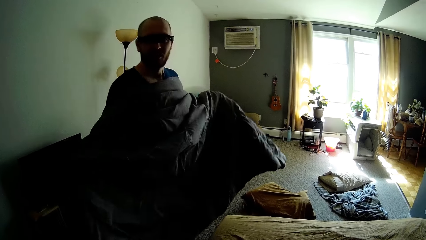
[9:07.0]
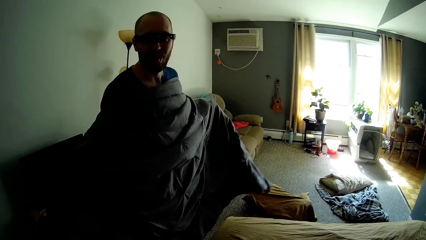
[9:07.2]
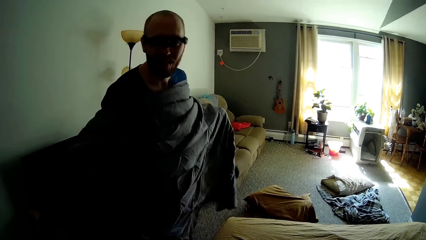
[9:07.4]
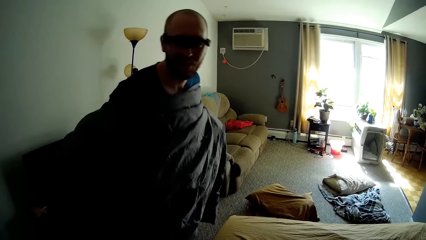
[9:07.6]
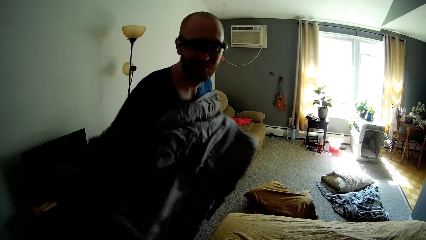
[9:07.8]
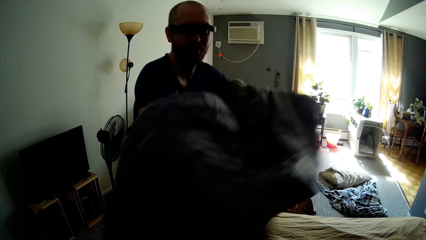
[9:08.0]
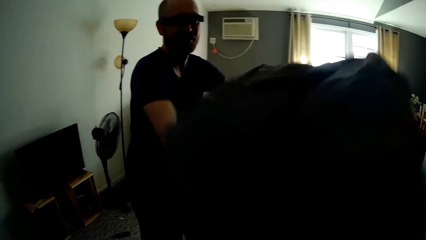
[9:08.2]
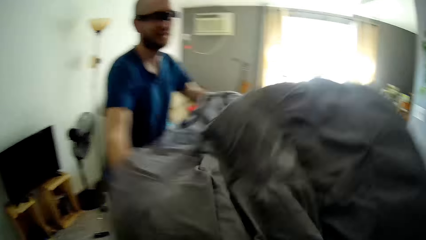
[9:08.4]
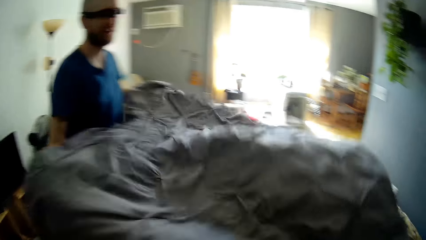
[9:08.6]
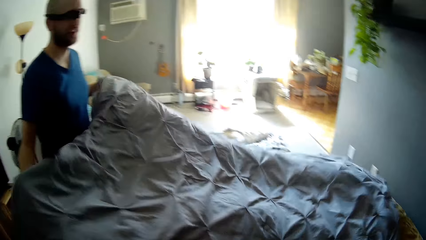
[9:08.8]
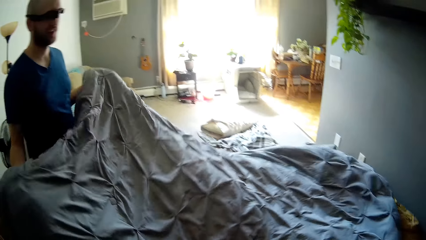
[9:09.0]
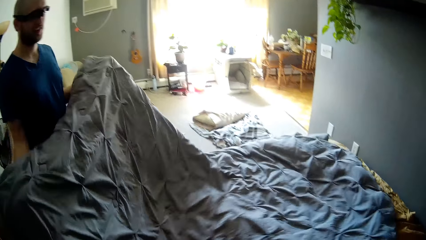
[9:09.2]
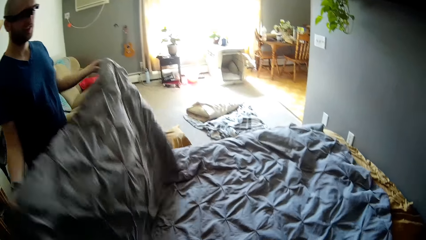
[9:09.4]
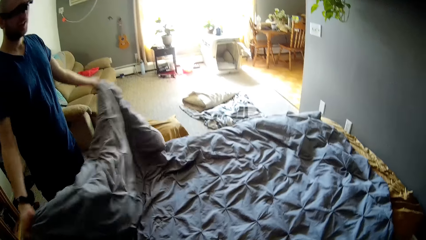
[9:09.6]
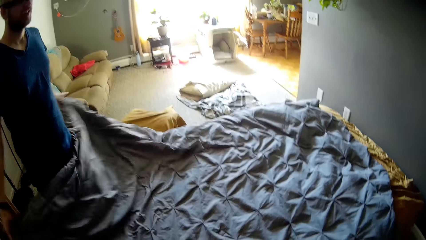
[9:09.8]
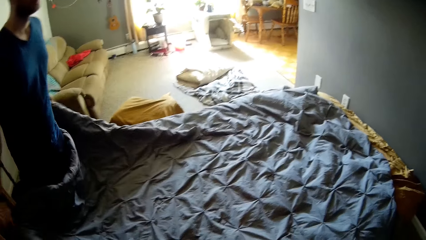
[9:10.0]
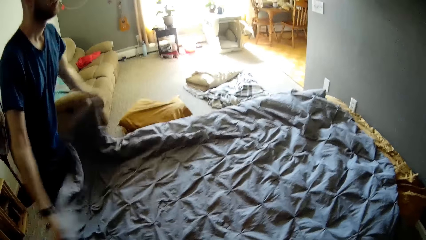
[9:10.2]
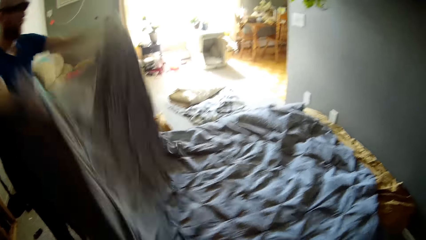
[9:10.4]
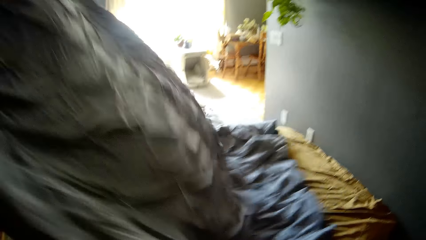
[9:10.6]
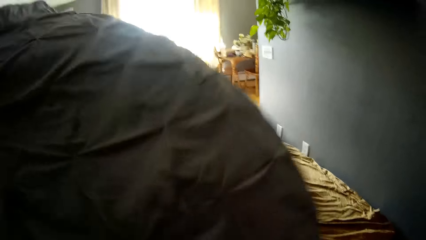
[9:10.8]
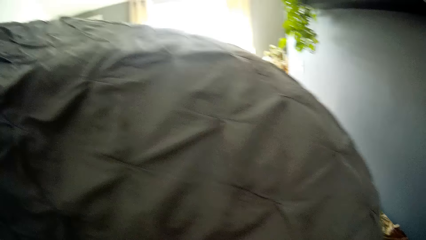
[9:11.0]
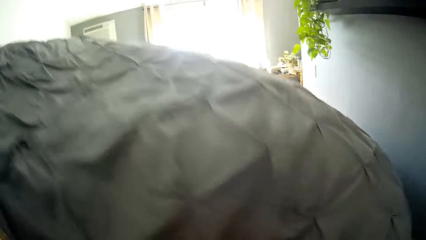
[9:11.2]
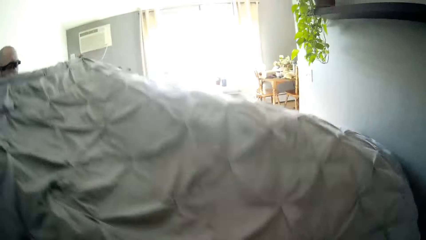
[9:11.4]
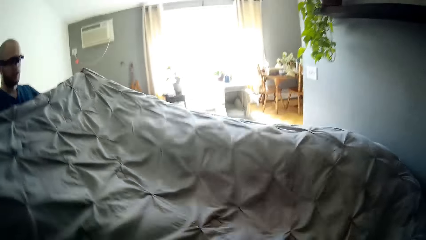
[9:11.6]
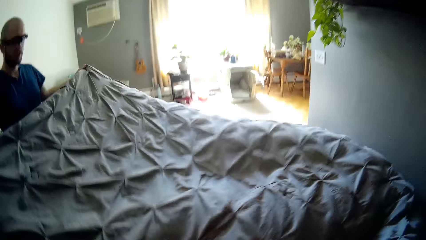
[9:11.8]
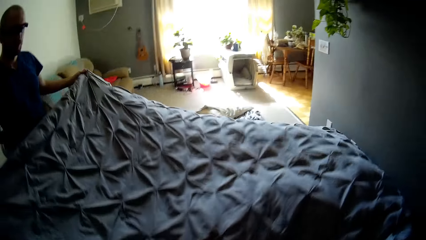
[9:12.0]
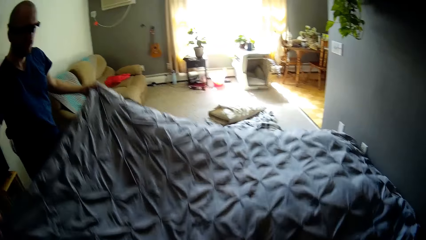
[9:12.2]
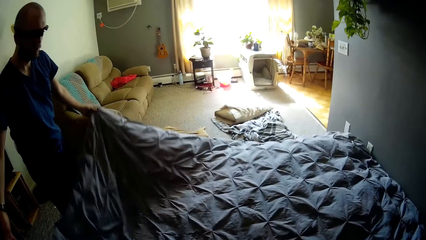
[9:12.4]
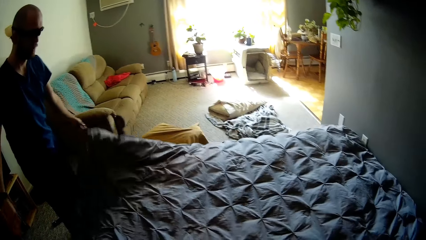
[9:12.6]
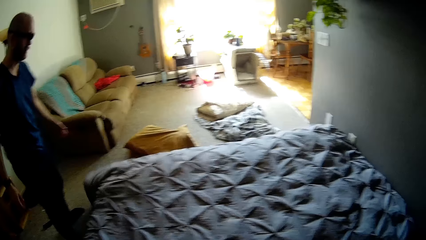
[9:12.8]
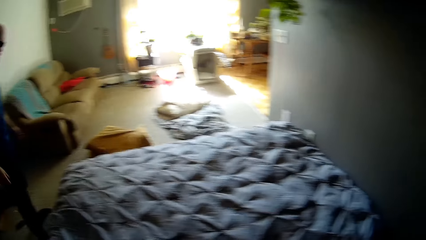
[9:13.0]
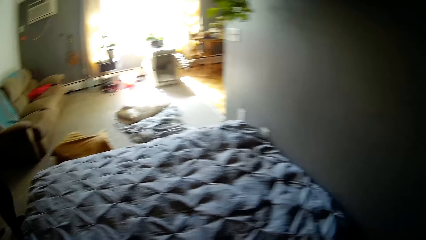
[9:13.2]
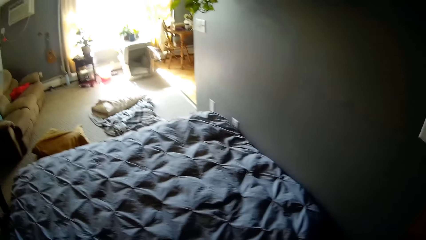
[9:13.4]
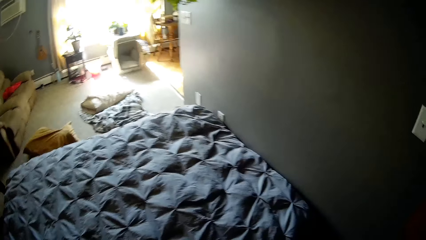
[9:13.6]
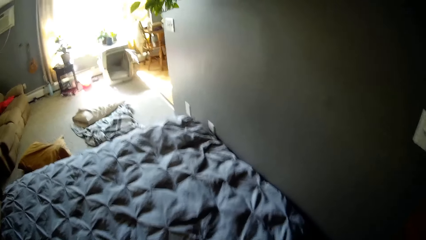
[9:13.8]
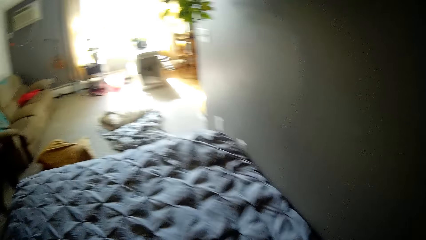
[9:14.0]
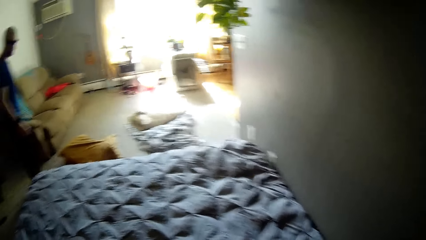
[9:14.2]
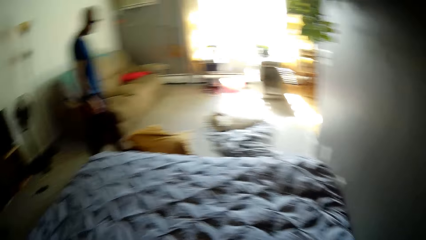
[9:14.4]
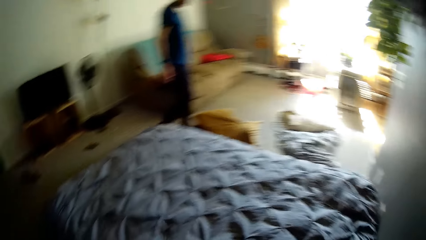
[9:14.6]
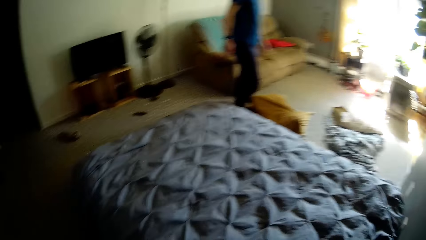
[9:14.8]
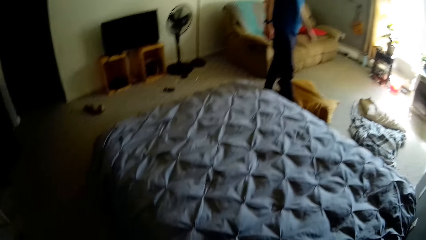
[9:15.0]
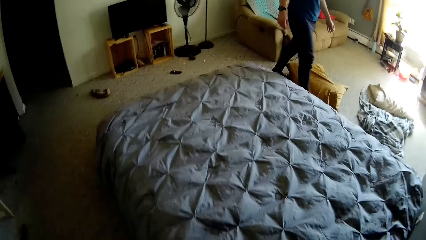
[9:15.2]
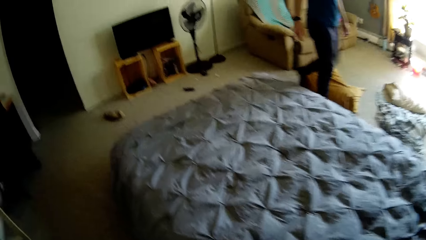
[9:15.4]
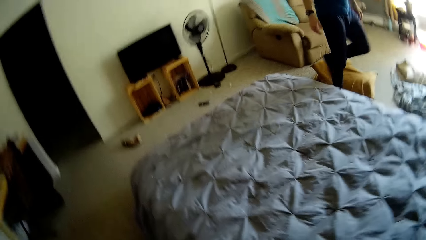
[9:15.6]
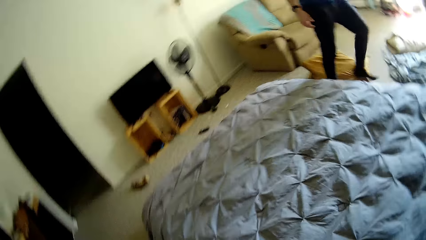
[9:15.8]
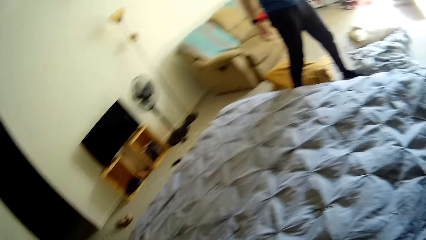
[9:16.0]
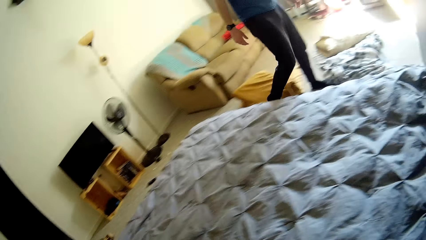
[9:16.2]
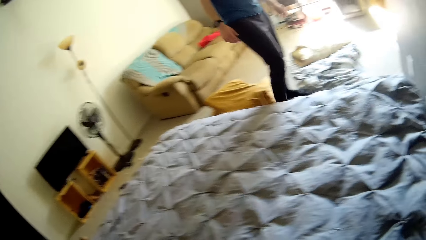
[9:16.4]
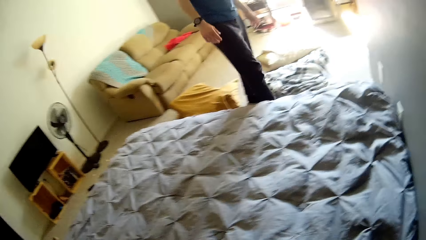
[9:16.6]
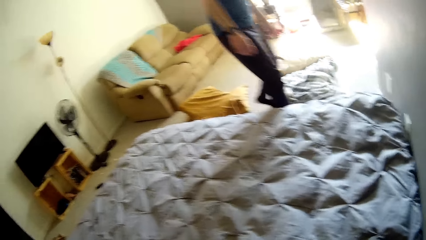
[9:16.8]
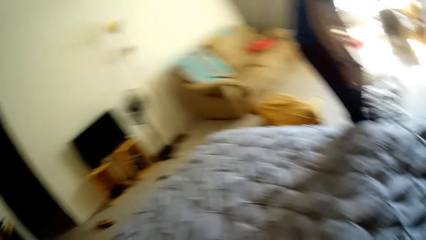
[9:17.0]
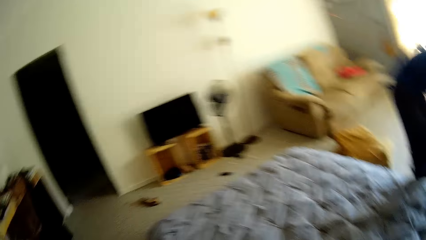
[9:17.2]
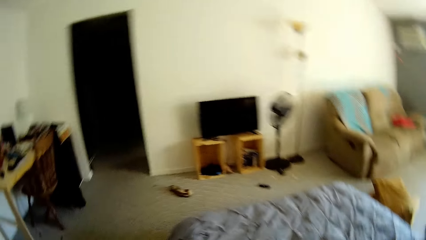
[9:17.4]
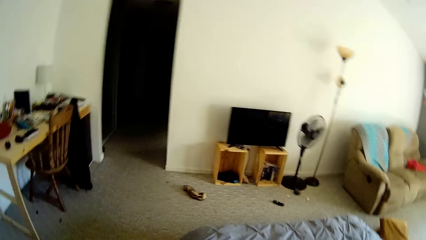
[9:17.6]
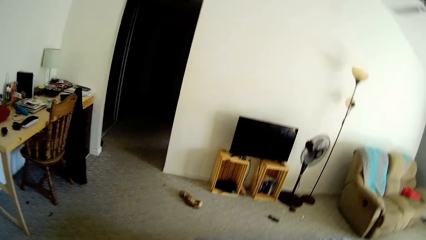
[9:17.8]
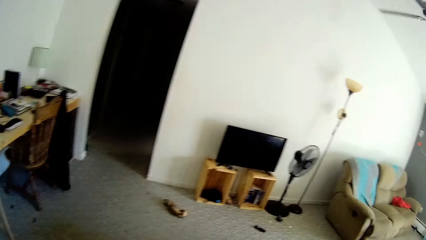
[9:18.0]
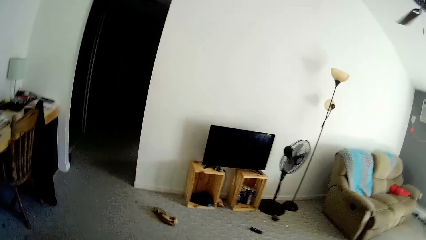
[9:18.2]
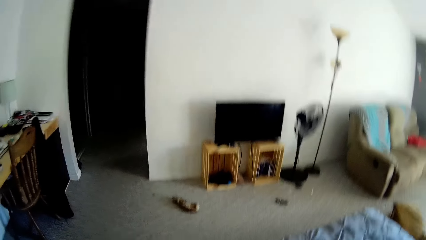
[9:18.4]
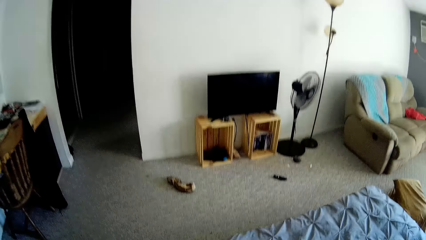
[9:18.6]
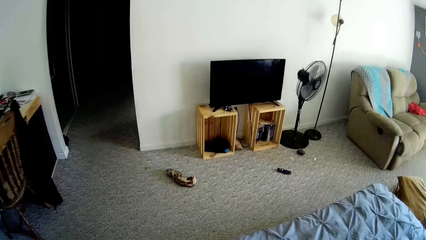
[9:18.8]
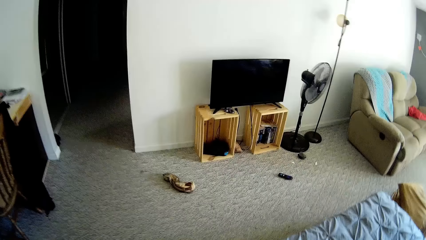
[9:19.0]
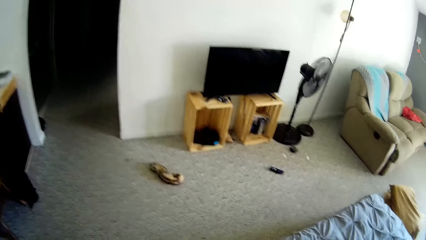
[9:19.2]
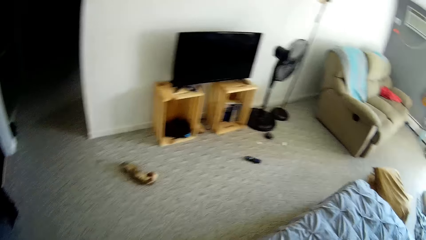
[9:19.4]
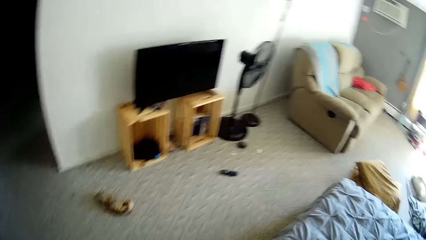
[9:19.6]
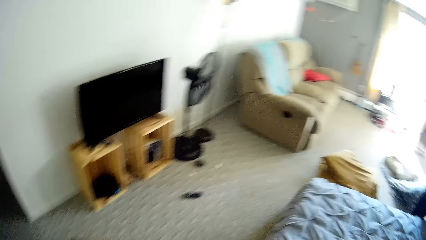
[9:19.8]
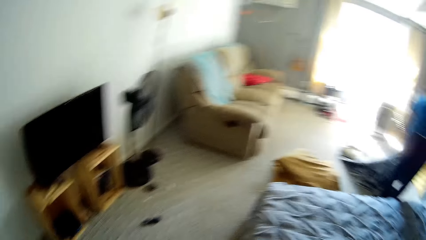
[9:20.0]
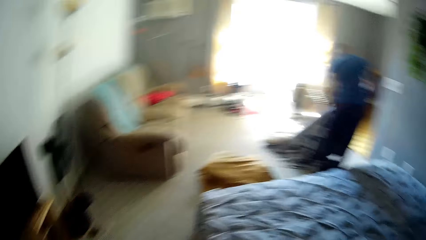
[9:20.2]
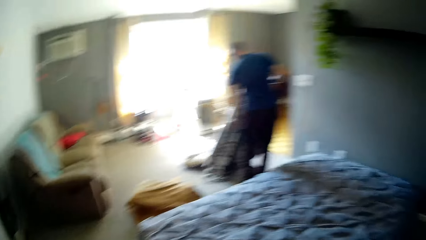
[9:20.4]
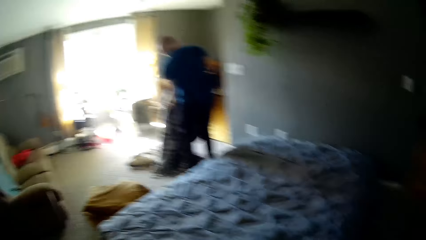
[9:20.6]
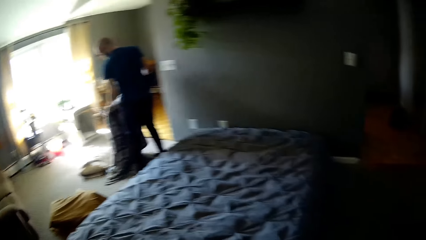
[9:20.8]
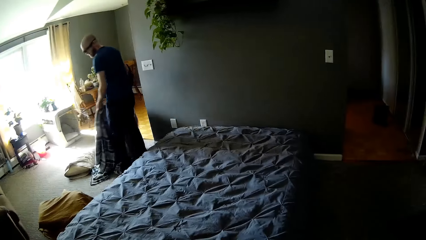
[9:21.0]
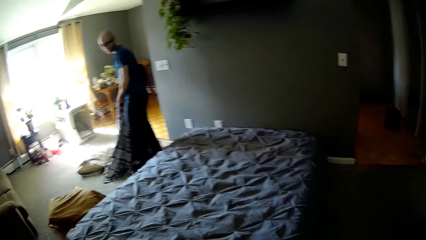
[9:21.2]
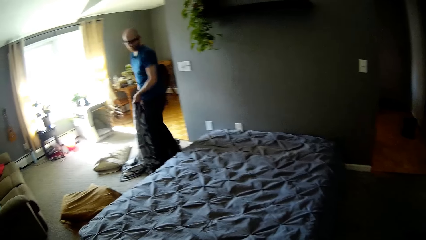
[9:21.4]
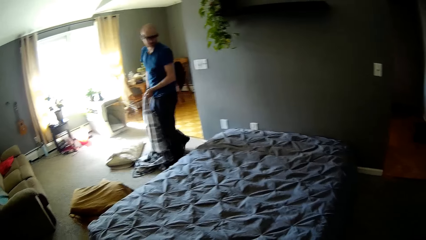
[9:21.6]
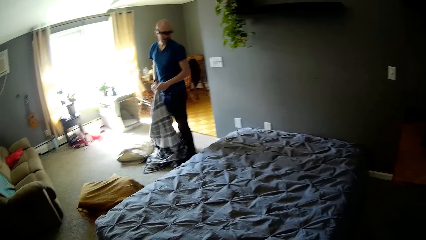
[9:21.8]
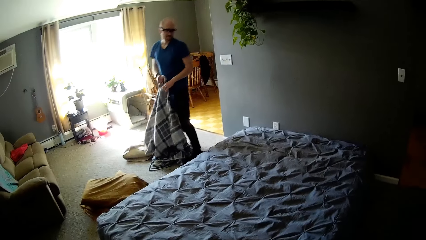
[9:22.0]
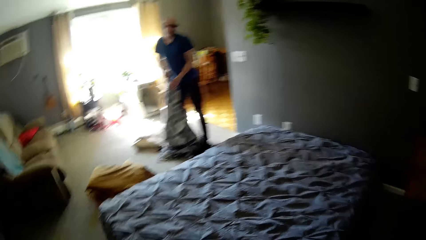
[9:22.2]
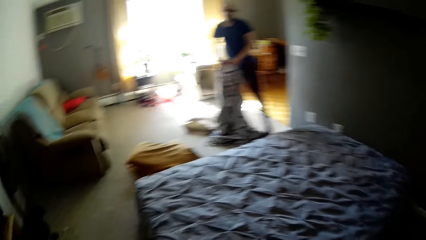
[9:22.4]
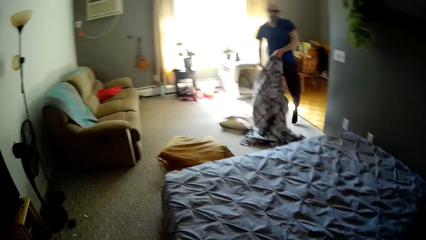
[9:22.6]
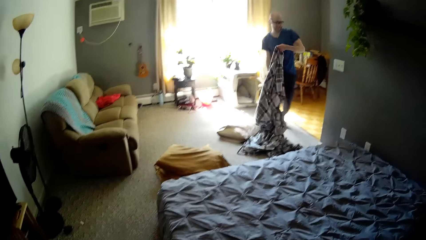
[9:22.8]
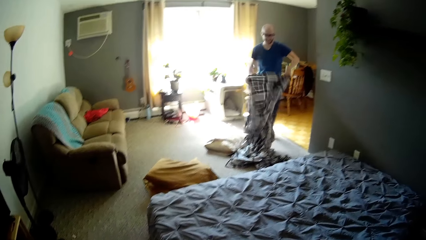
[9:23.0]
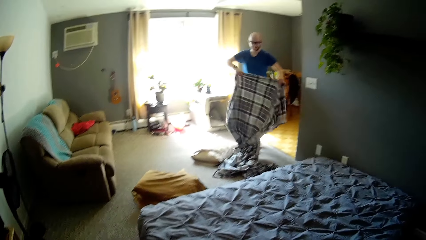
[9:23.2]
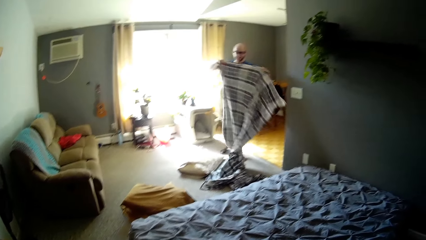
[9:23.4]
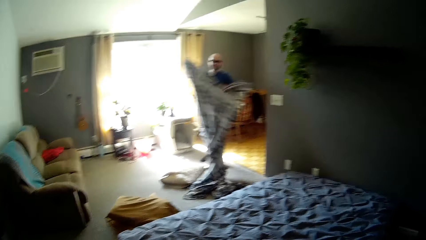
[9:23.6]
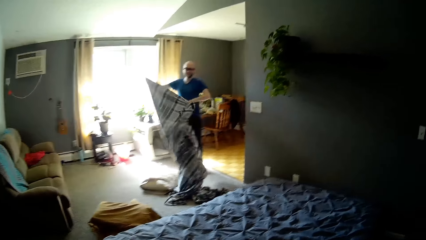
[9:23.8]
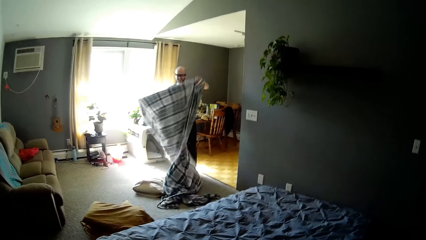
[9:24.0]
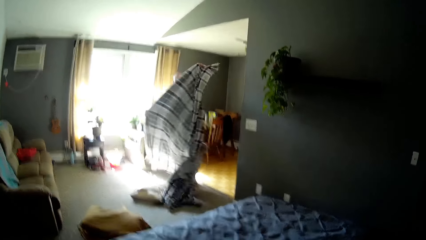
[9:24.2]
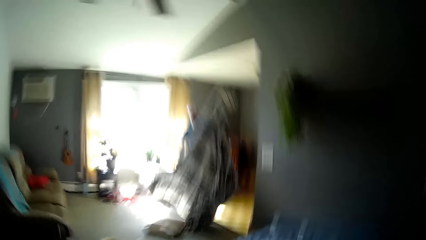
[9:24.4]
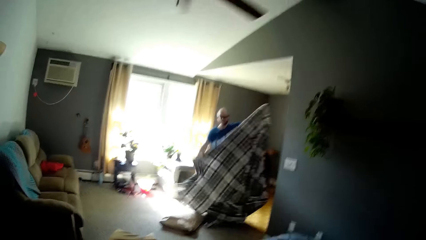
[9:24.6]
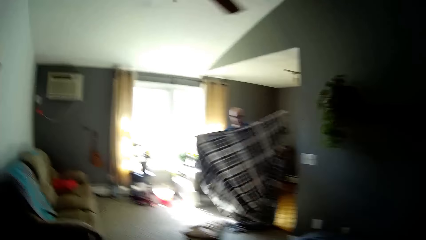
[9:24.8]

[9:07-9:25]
A man spreads the duvet on the bed with both hands. The man walks around. The camera wearer walks around. The man walks in the room. The man picks the duvet from the floor. The man spreads out a blanket with both hands.
